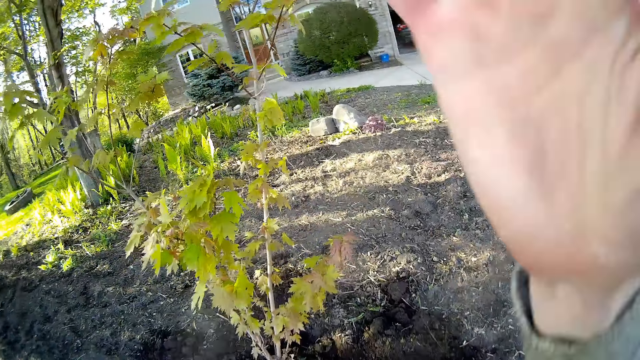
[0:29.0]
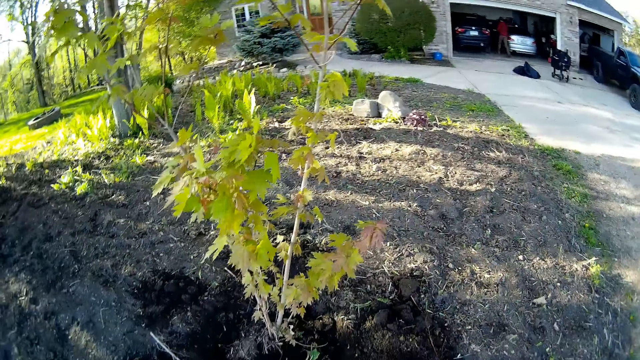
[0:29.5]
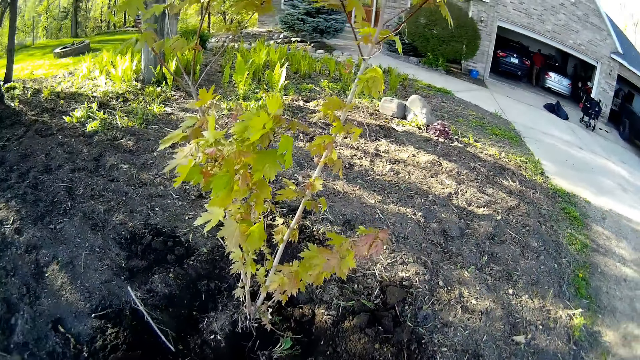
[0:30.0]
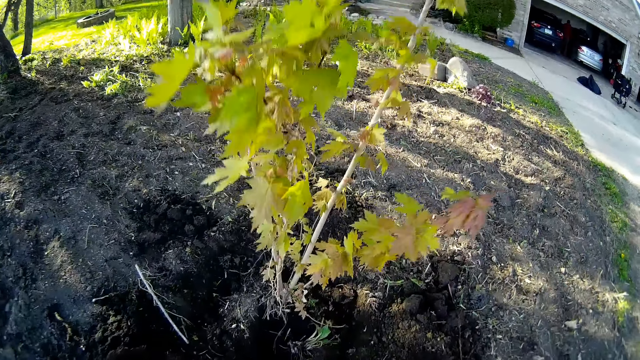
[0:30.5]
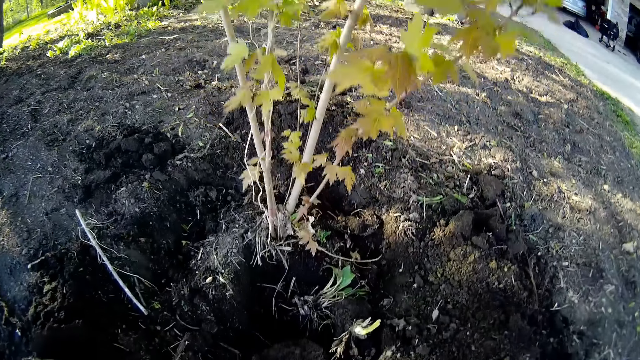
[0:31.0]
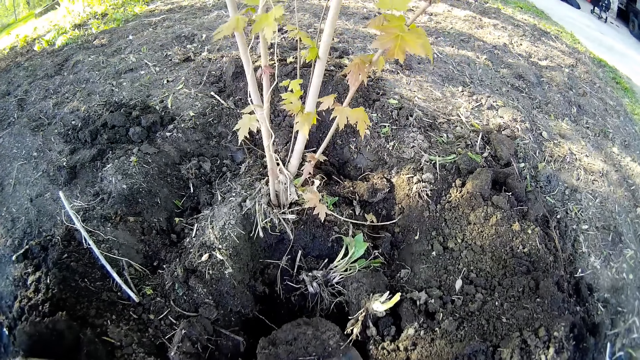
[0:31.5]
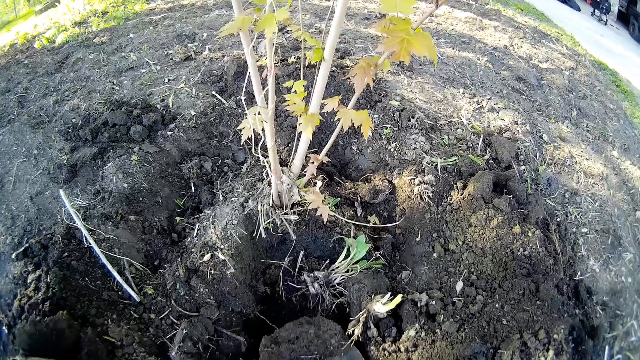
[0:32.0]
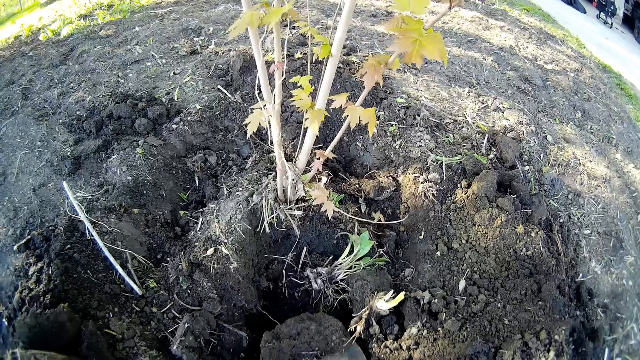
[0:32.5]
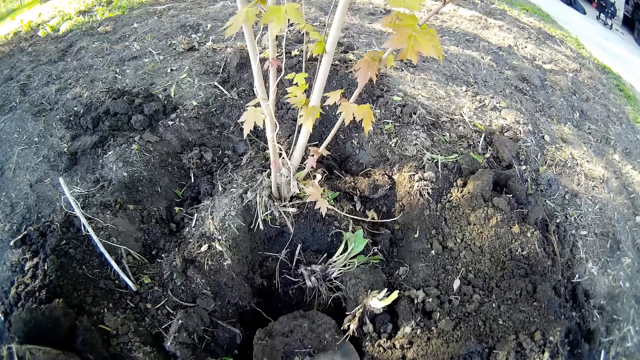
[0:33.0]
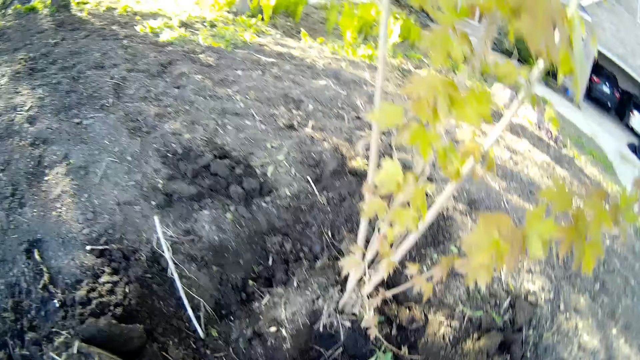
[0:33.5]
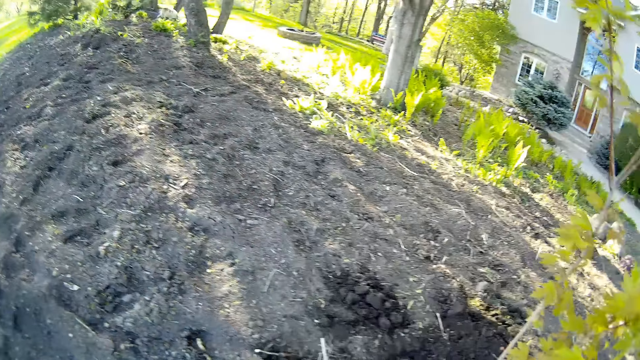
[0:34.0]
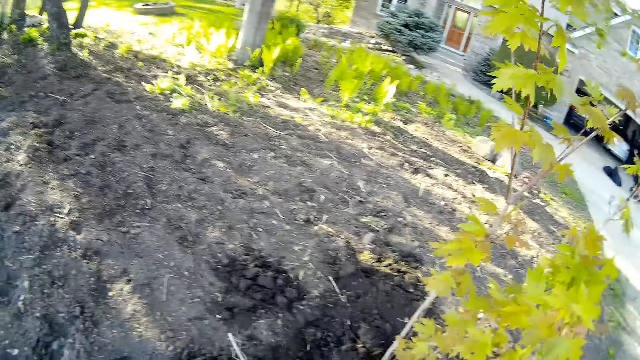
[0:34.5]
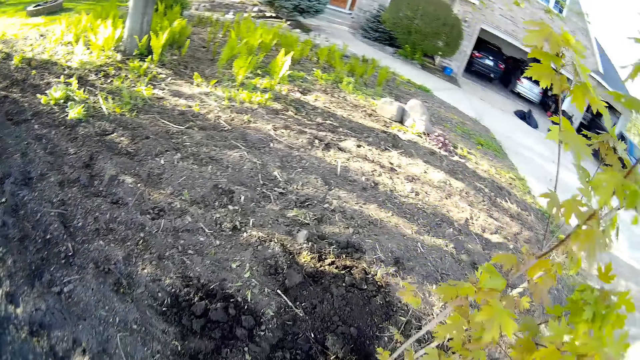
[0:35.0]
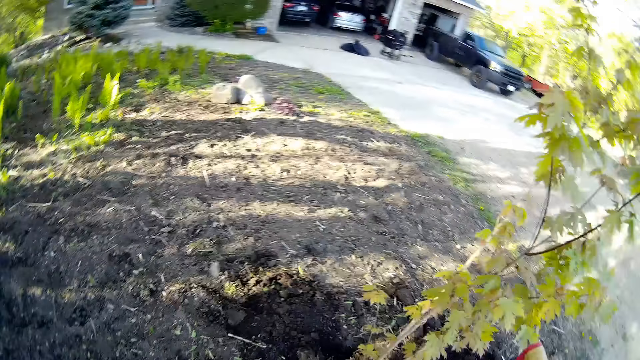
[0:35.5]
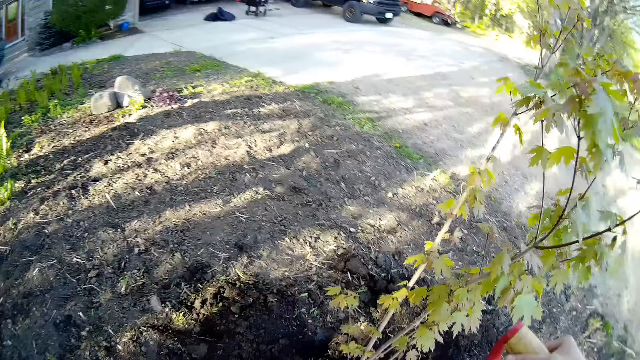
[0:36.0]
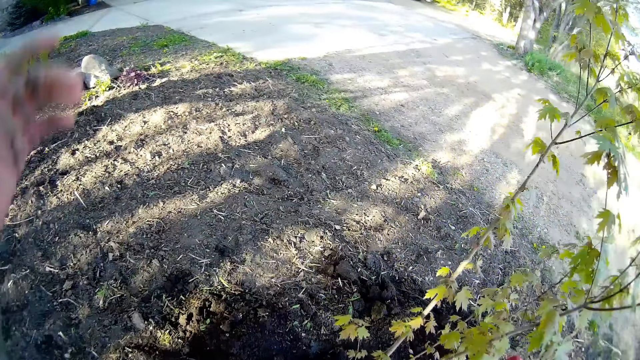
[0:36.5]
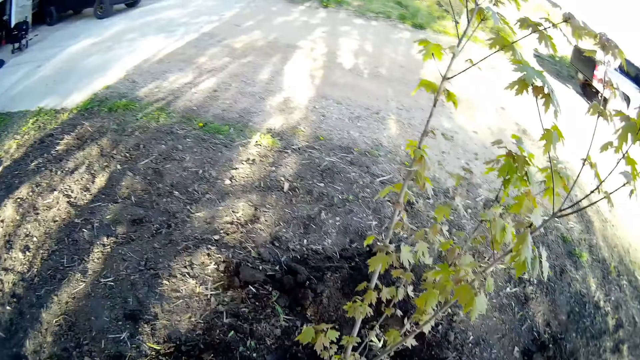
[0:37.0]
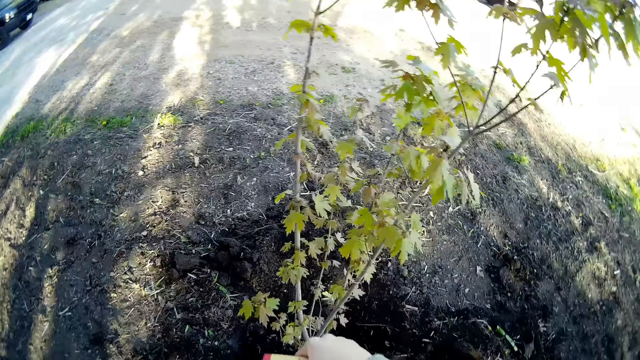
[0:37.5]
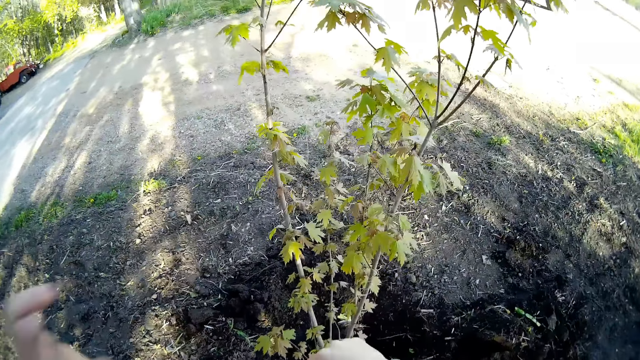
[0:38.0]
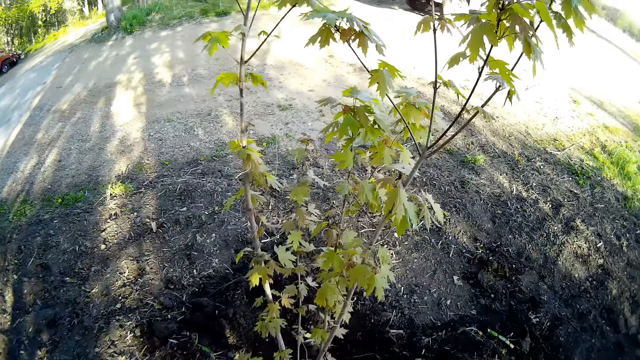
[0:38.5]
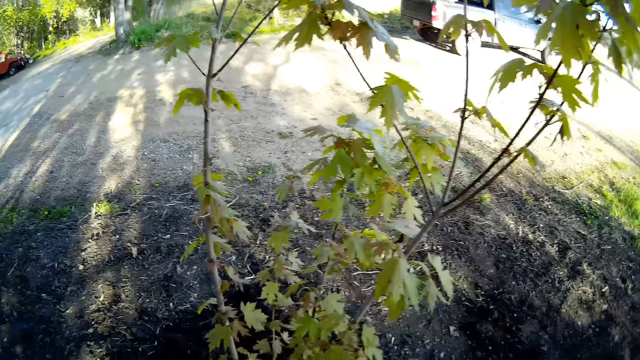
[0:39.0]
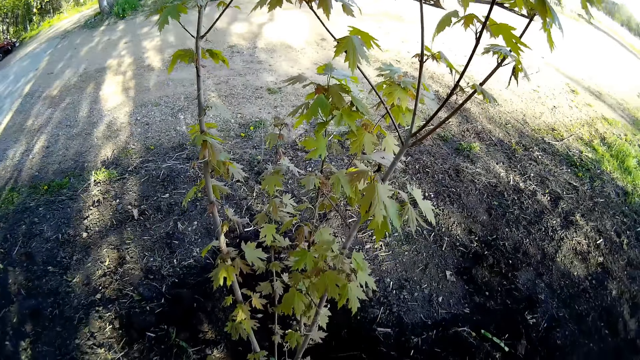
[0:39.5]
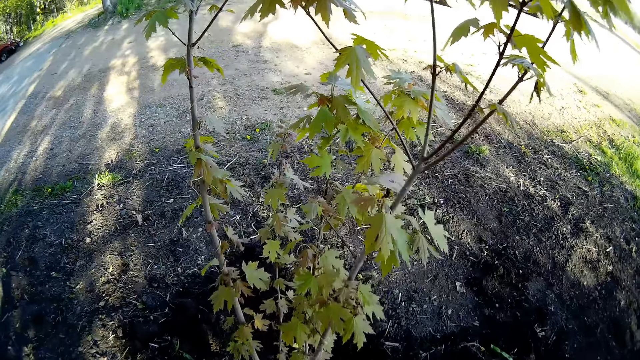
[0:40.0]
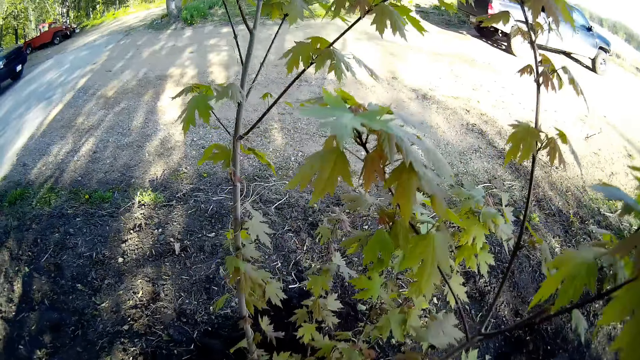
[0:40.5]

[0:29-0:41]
The camera wearer raises his right hand towards his head. He walks around the garden.

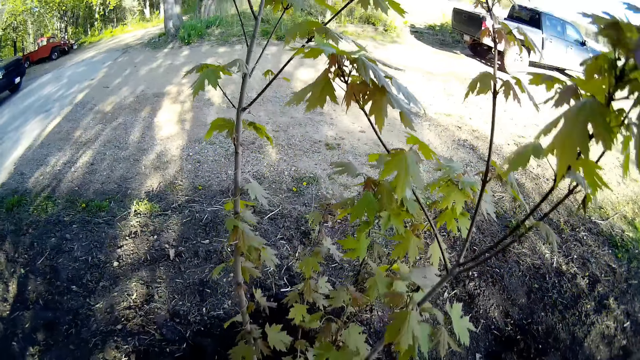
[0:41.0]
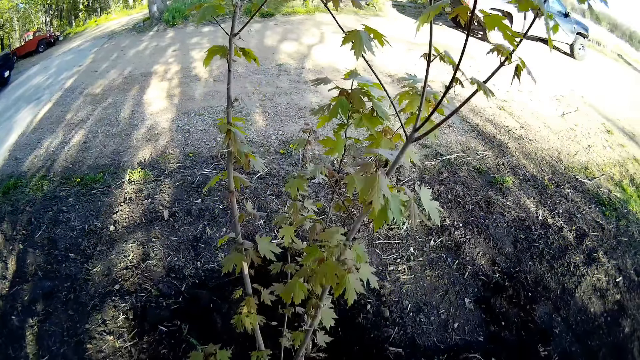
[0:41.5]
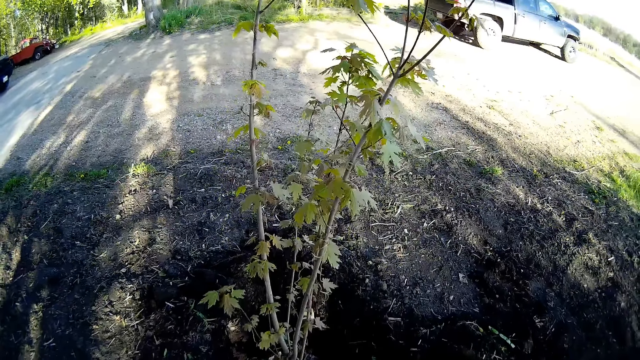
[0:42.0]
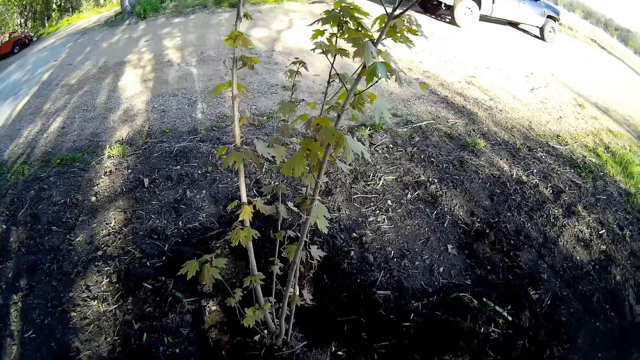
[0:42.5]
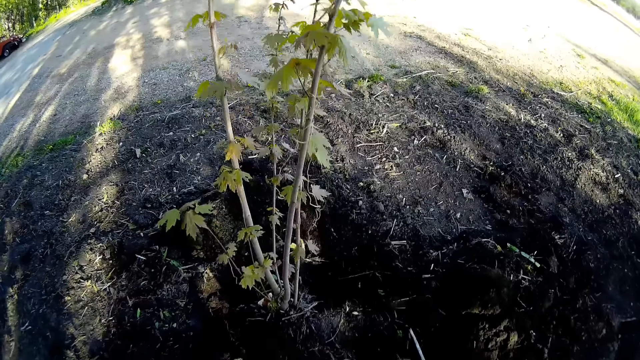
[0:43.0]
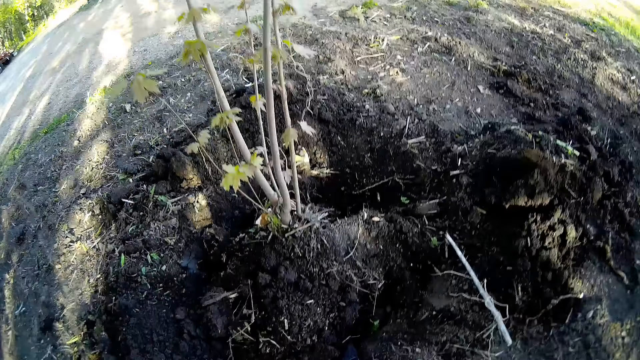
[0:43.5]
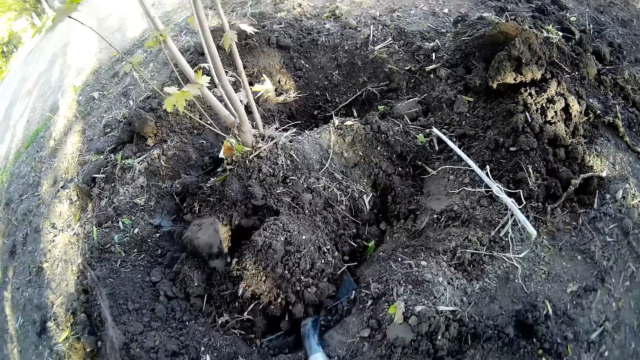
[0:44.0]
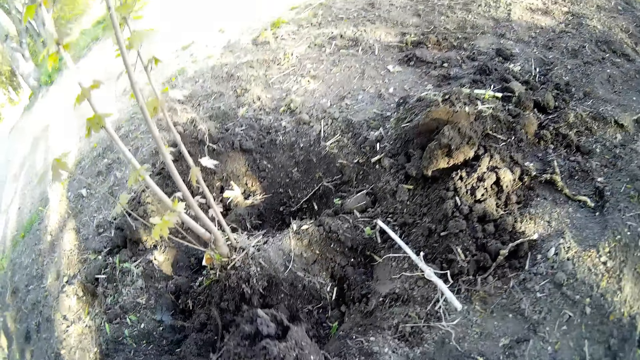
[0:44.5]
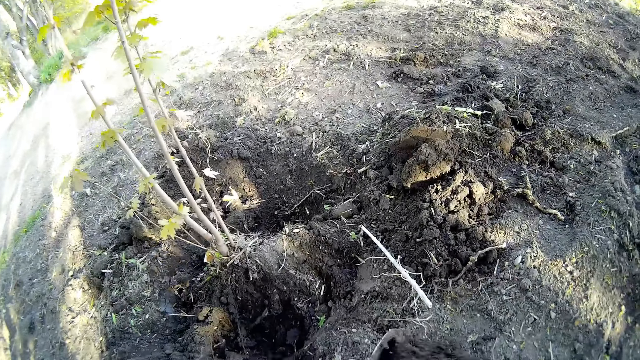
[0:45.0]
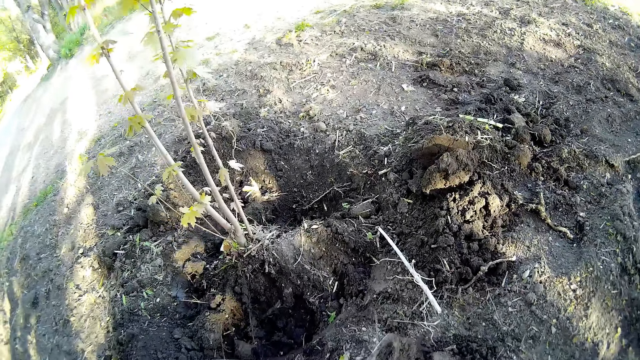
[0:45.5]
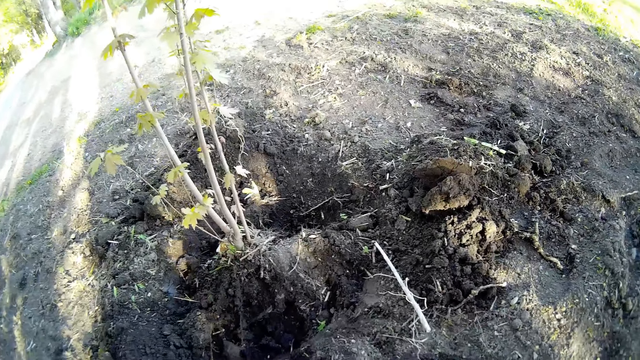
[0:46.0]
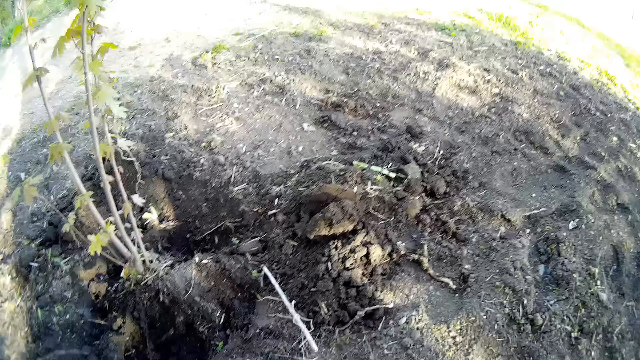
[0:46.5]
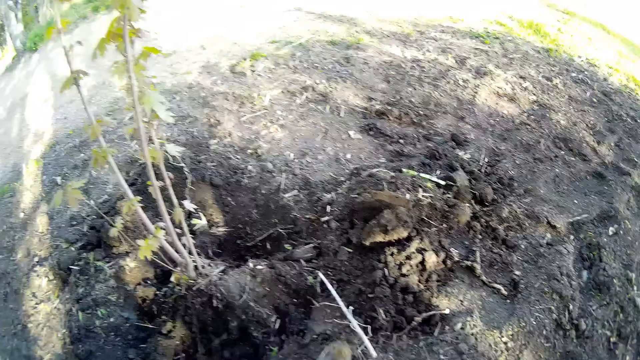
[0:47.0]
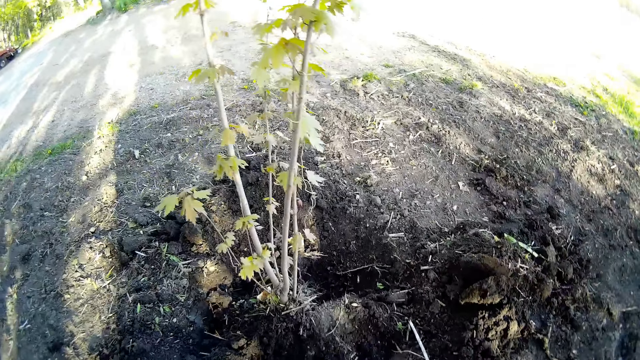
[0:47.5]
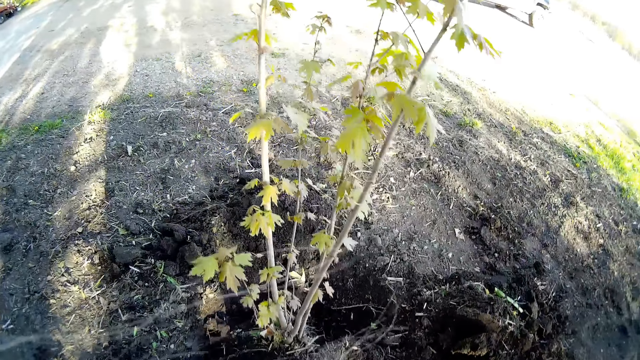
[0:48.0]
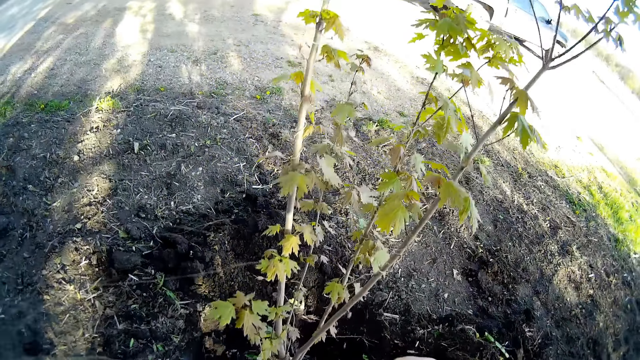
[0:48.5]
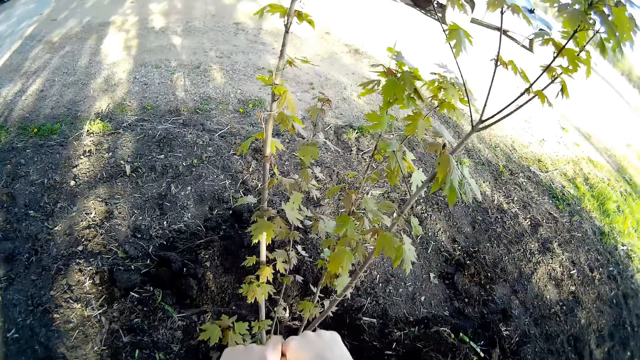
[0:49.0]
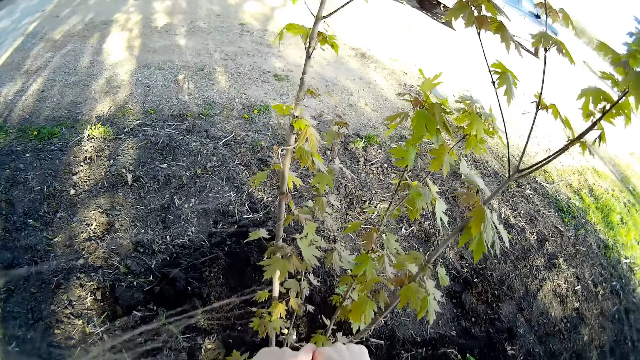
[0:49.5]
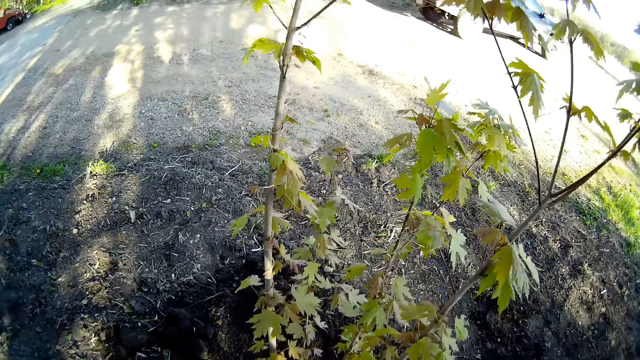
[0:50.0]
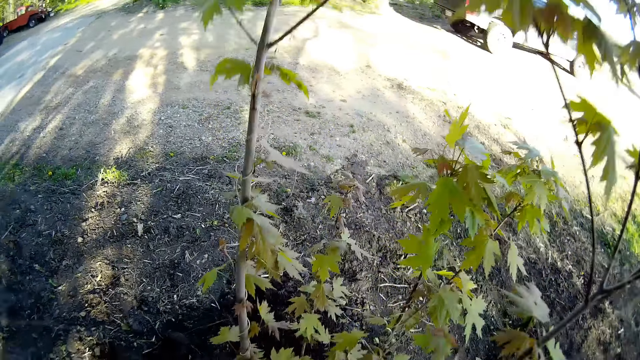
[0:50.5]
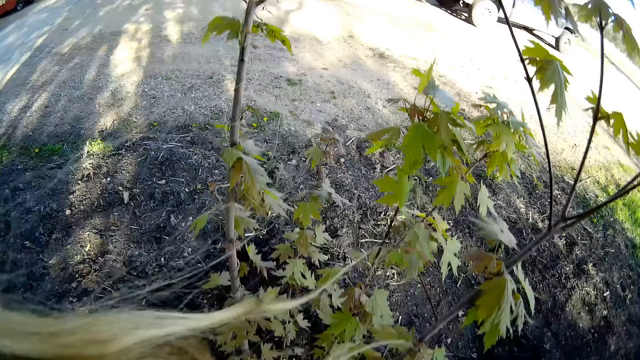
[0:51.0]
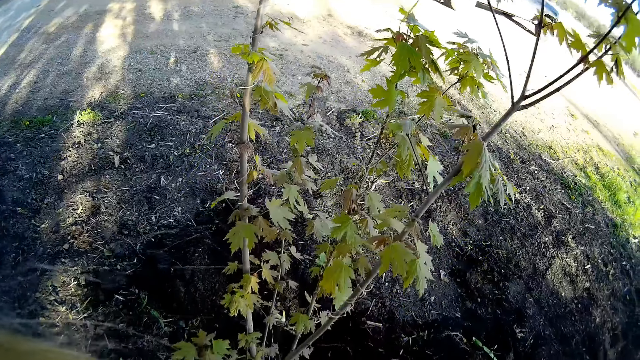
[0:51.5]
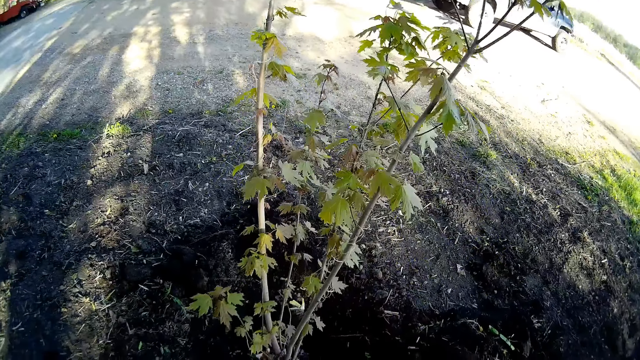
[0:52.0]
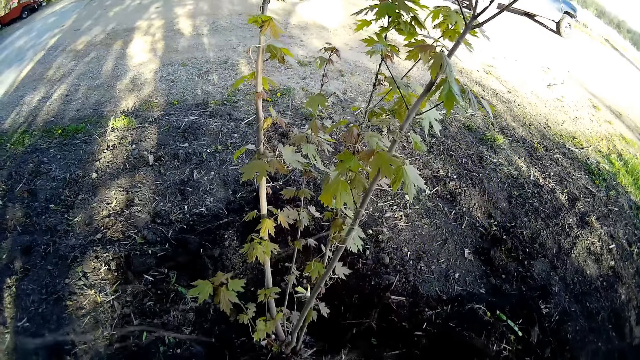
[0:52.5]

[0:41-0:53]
The camera wearer tills the soil with the shovel in his hands. He packs the soil from the ground with the shovel in his hands. He pours the soil in the shovel in his hands on the ground. He raises his left hand towards his head.
